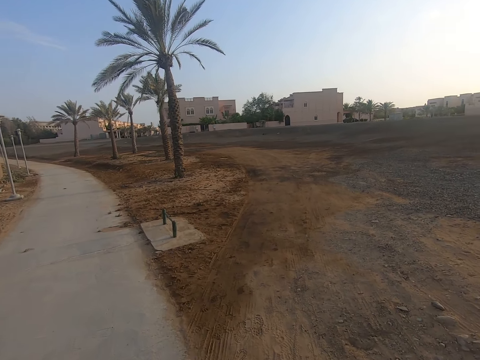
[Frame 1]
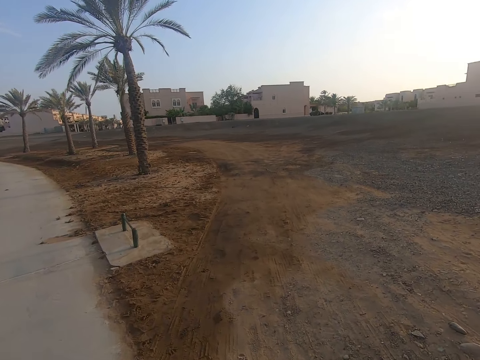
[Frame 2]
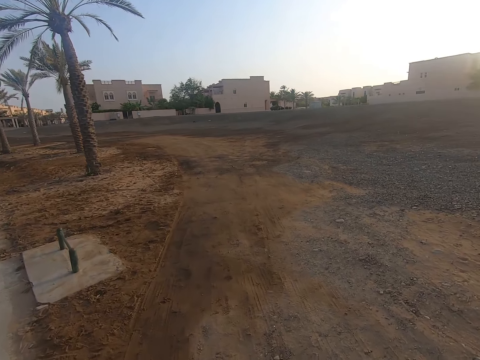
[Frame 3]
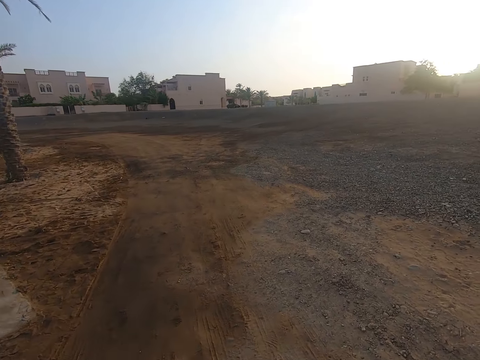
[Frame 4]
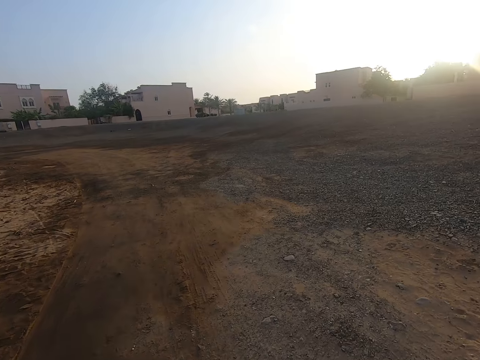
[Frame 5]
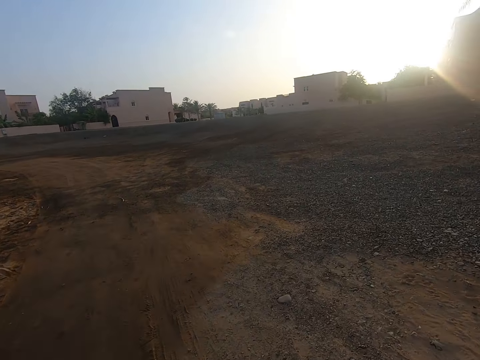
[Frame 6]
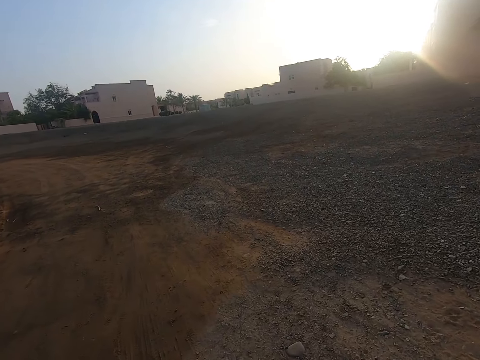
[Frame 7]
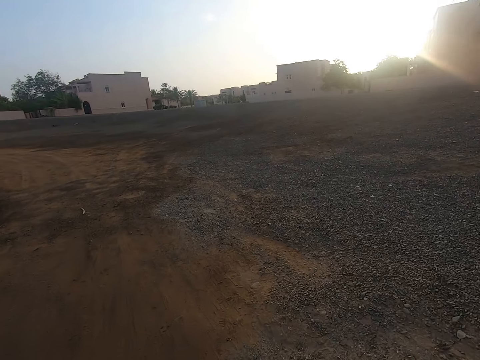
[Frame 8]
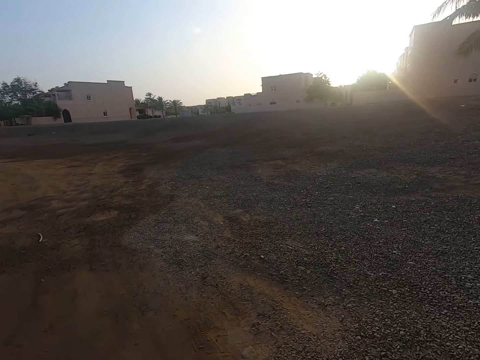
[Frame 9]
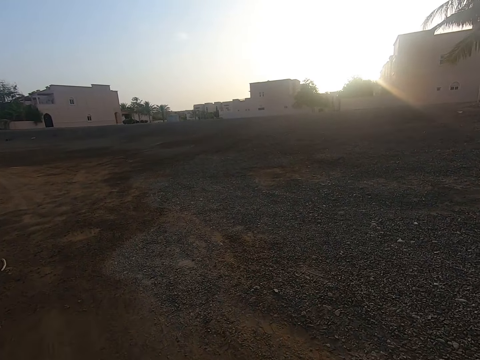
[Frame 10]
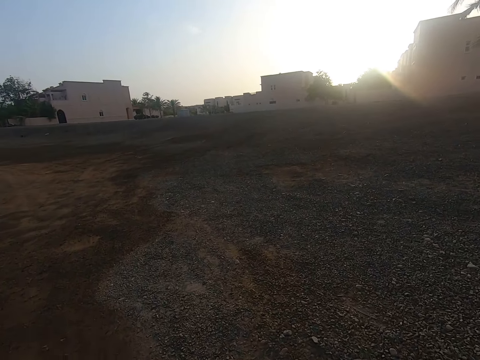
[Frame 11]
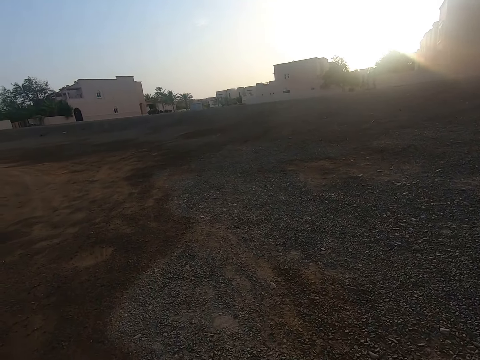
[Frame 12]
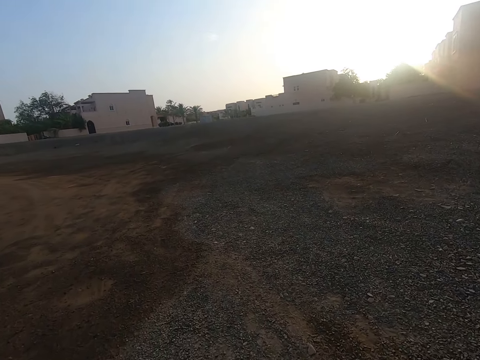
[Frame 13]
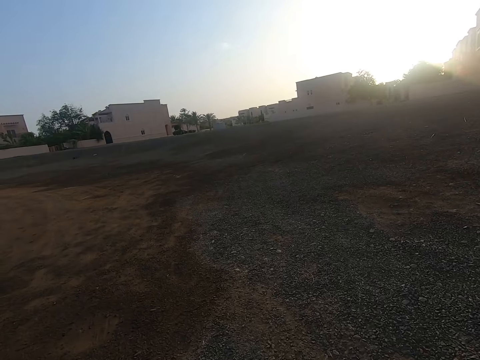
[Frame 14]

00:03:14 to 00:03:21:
The camera wearer turns on the right.

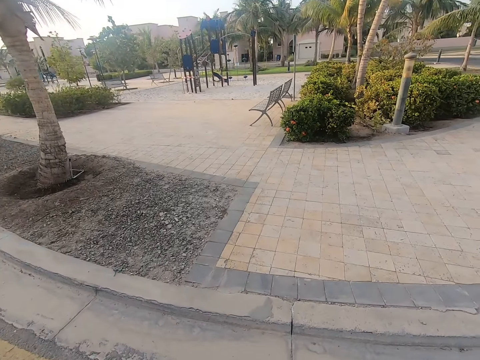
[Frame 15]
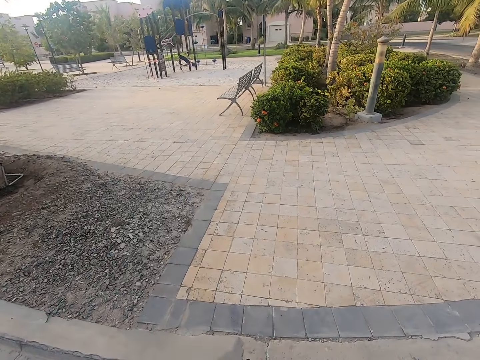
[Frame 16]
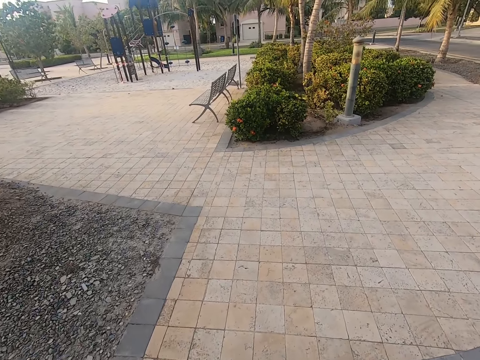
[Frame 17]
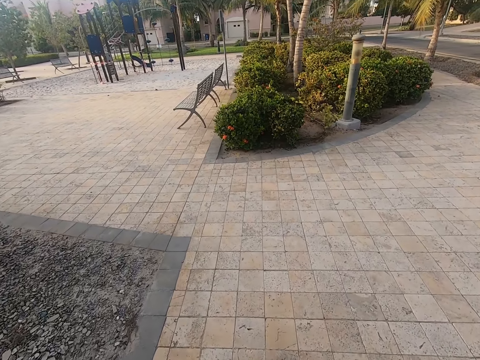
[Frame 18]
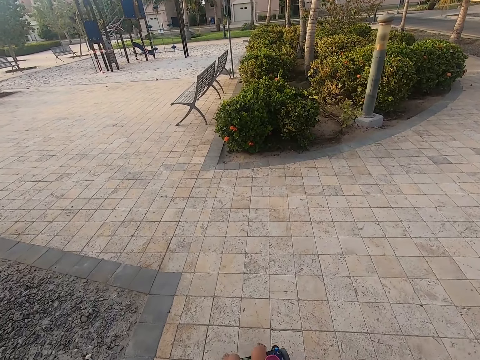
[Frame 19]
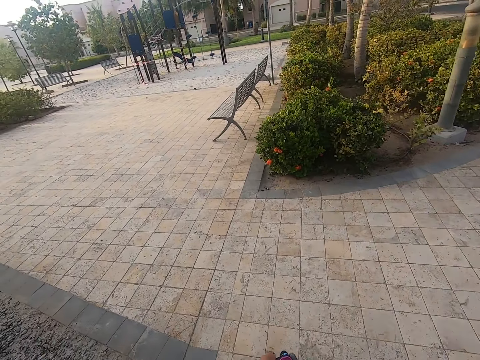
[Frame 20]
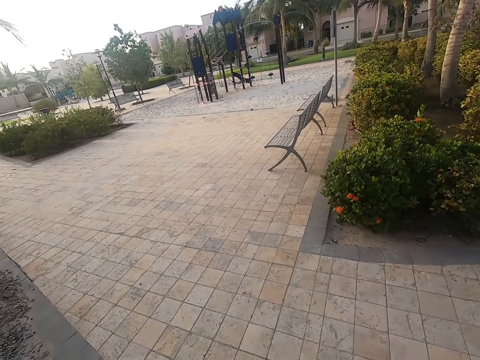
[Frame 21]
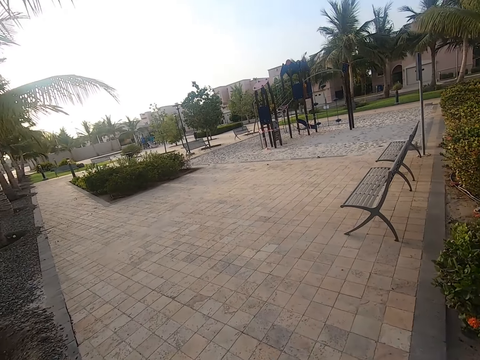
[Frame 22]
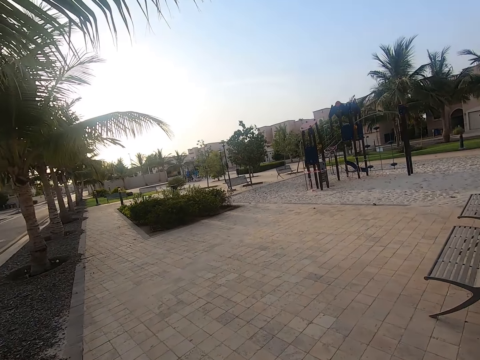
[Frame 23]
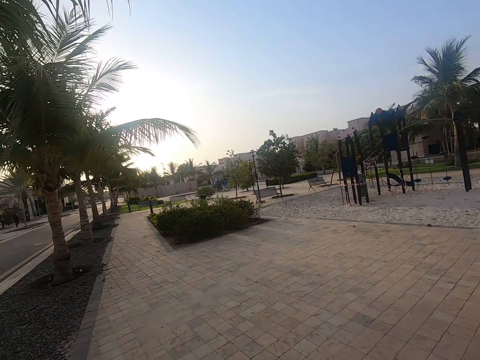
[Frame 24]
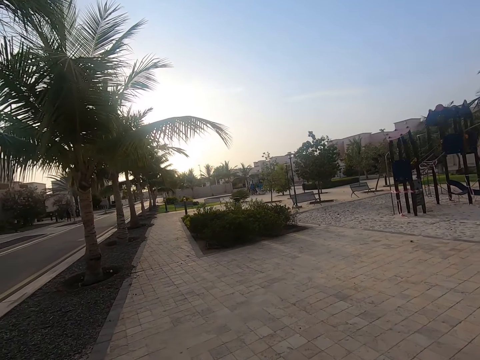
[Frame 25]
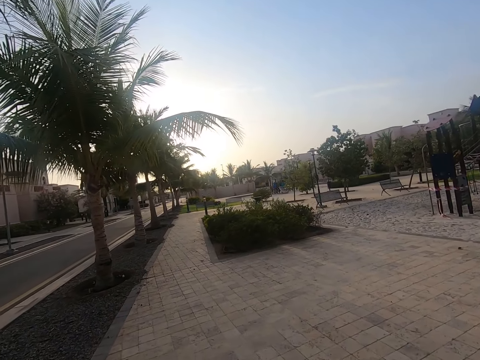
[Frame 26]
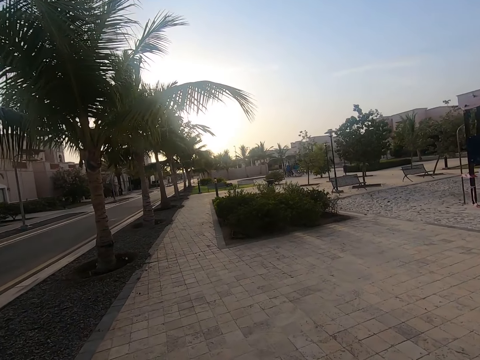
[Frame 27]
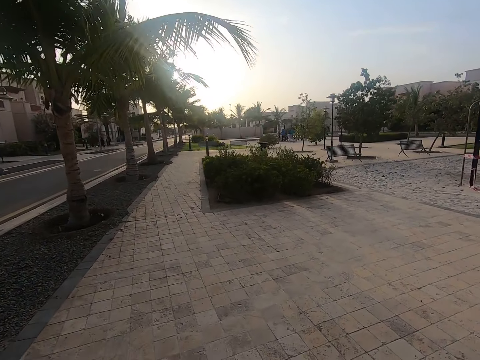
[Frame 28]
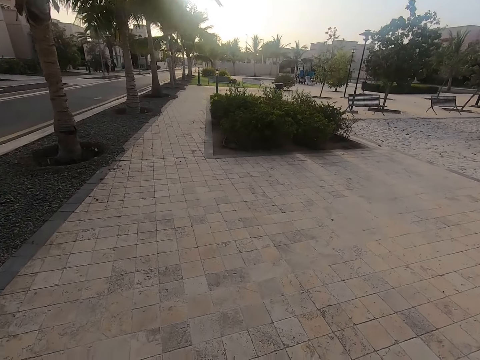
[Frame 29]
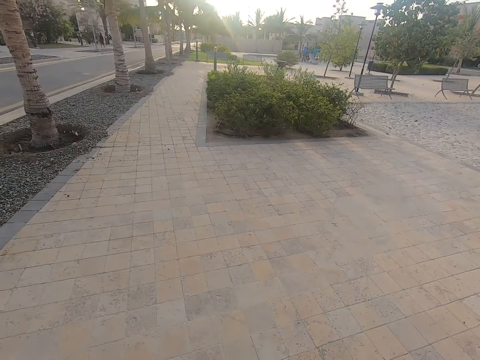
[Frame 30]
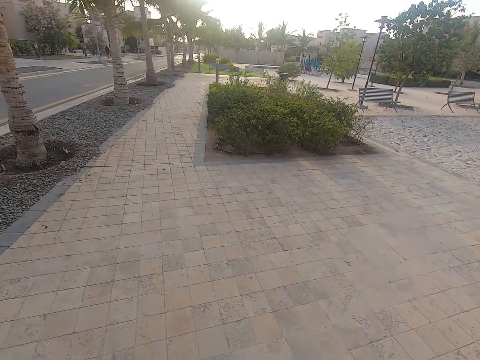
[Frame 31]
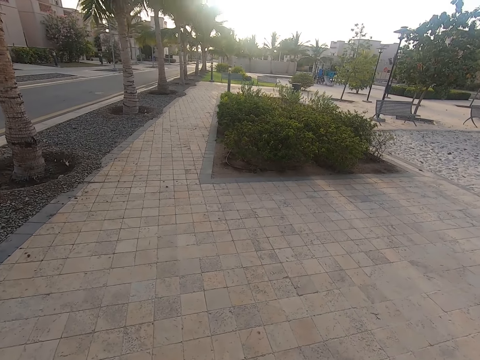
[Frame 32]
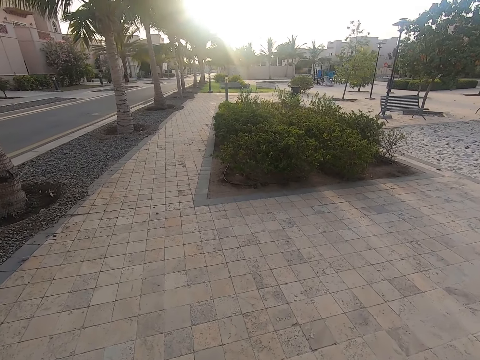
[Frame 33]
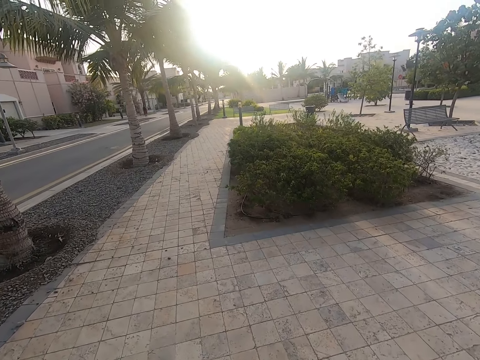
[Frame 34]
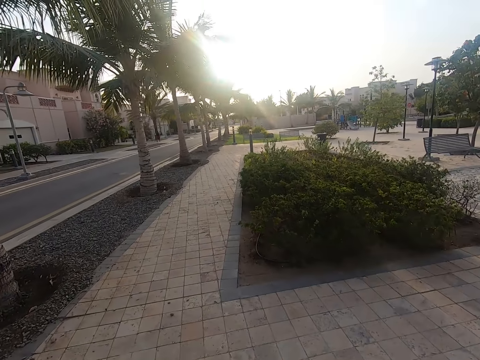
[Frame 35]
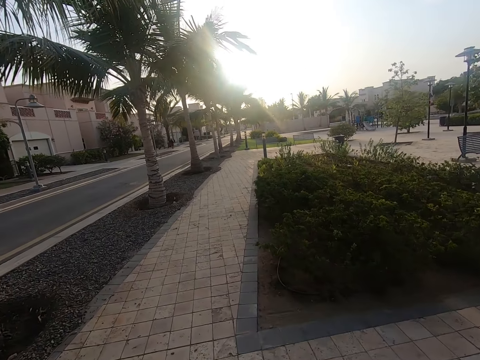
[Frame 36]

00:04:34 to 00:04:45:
The camera wearer crosses to a kids play area. They push a stroller.

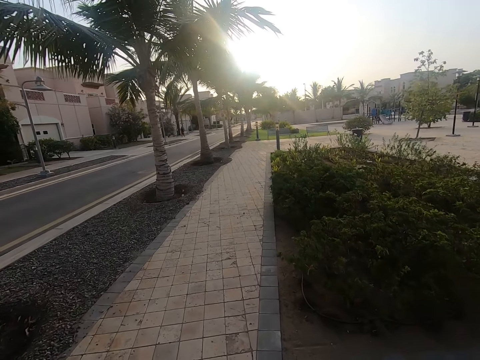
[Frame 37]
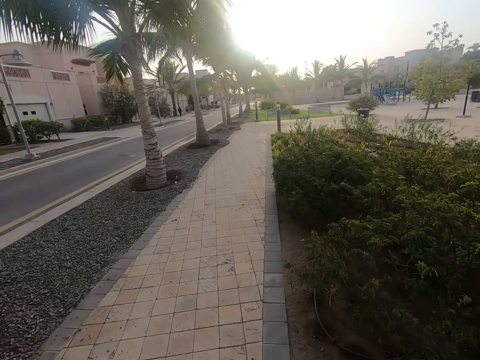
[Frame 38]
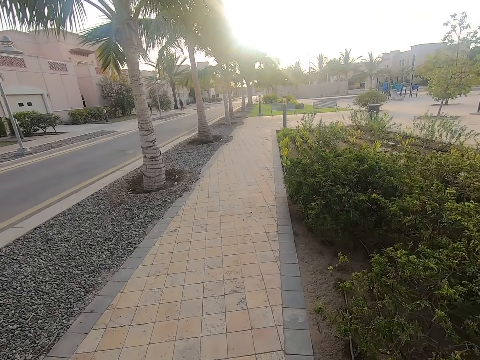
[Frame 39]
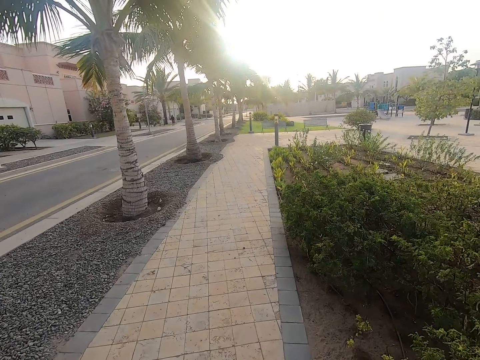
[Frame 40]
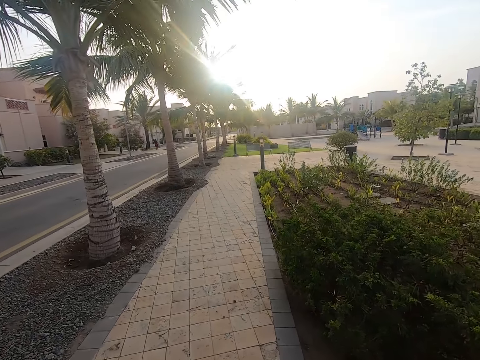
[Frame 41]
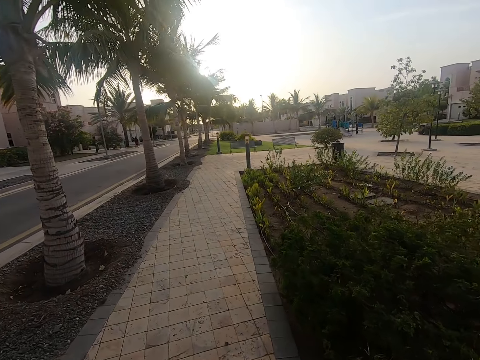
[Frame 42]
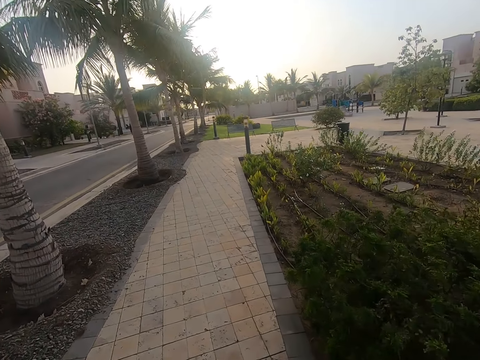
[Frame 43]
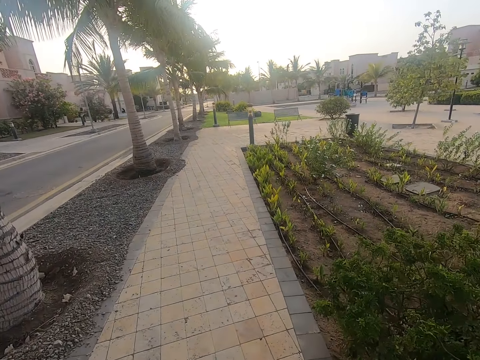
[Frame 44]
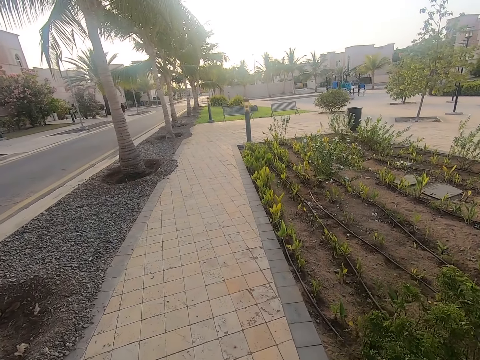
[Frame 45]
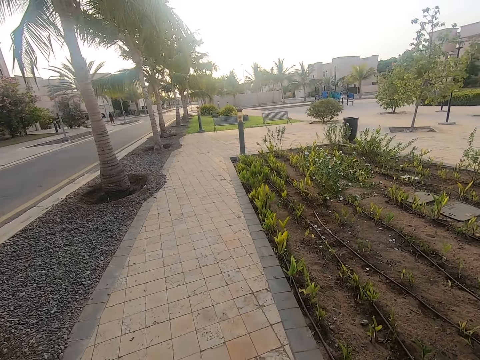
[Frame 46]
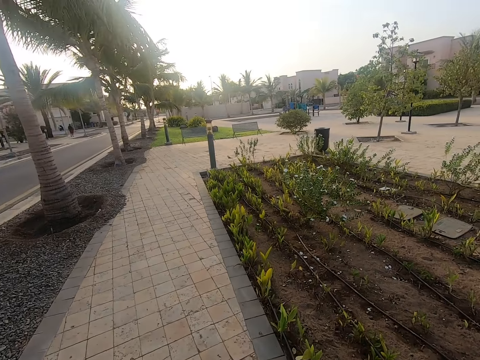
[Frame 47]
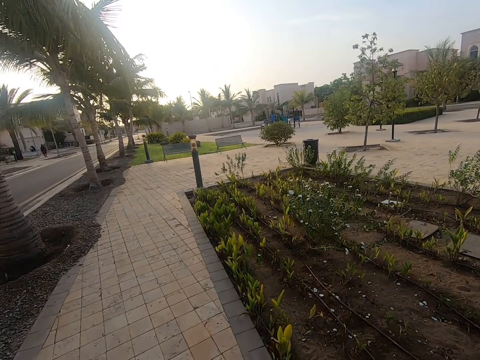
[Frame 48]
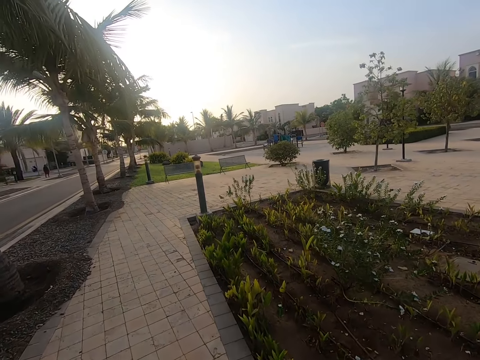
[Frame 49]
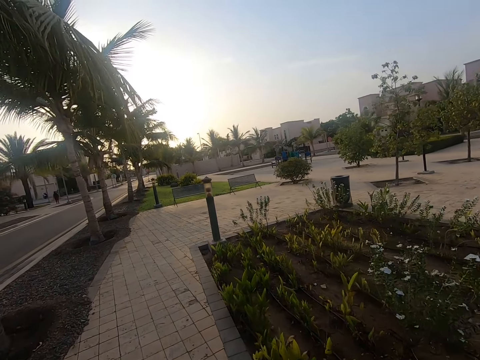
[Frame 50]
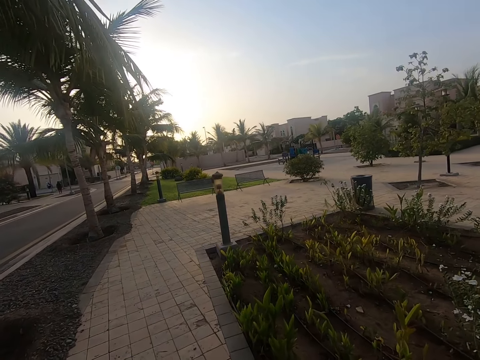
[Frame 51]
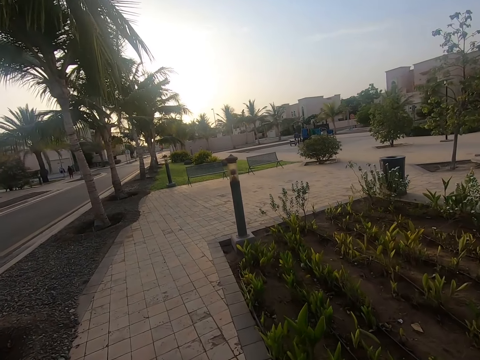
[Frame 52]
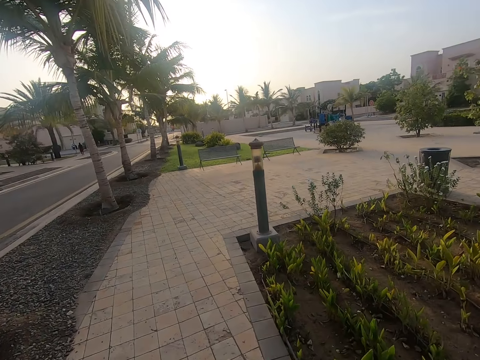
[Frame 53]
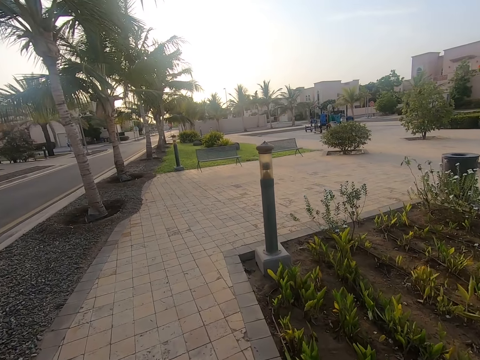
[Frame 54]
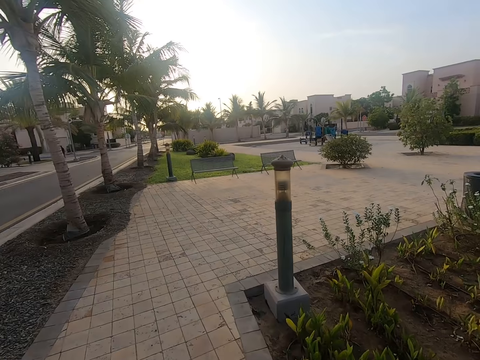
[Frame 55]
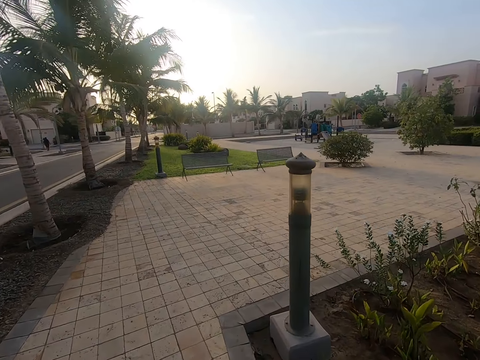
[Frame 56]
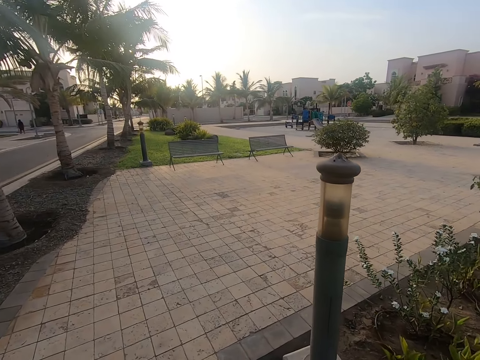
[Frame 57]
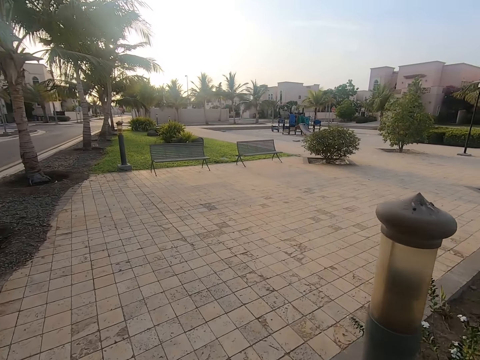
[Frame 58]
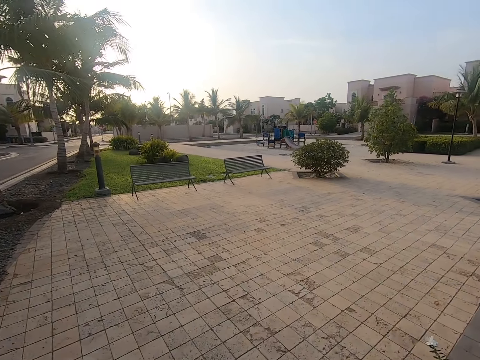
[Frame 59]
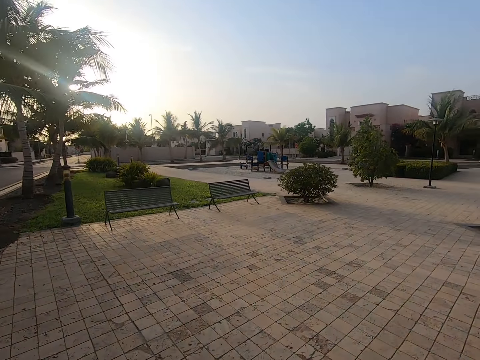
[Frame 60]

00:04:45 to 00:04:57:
The camera wearer pushes a baby stroller along a pathway.
